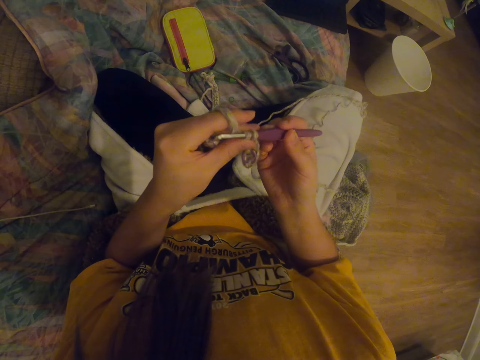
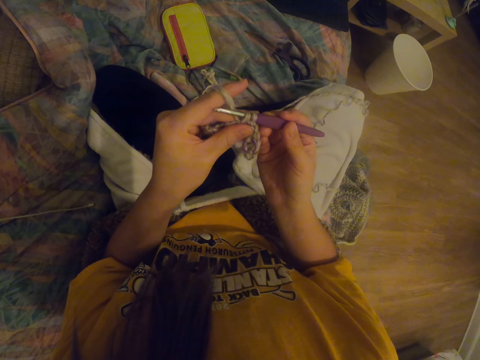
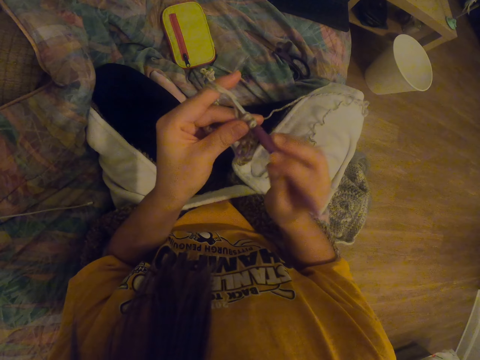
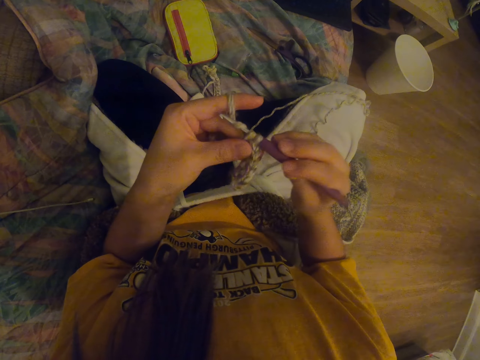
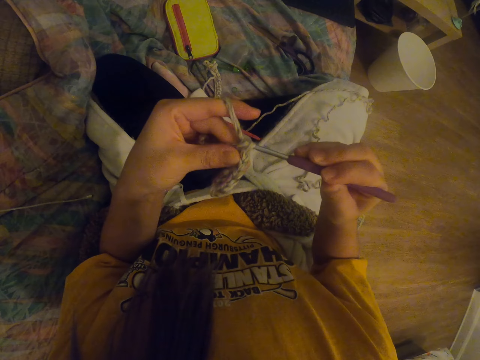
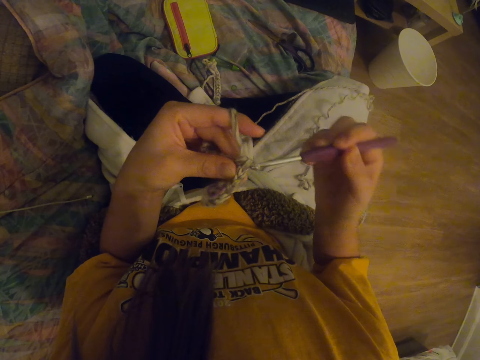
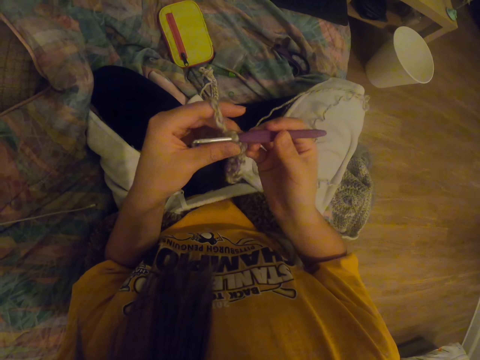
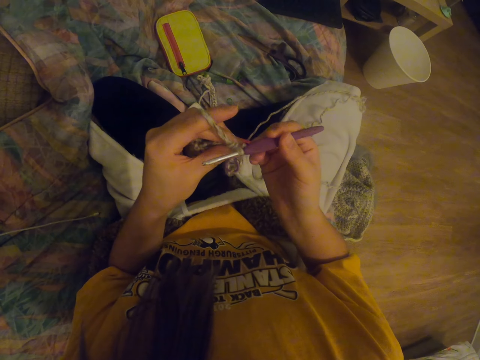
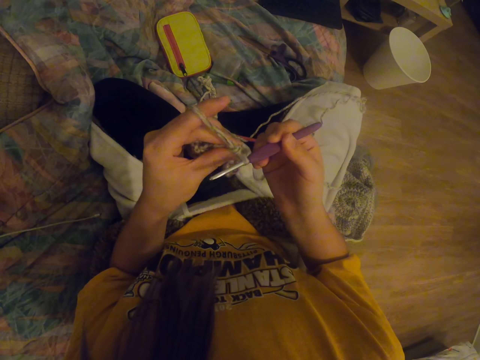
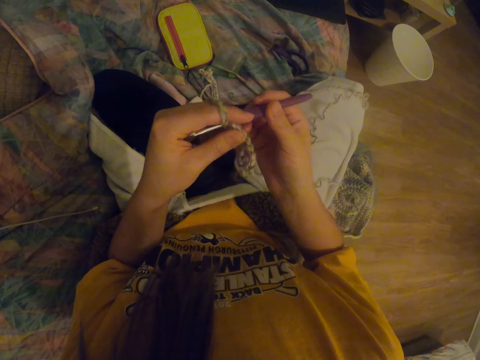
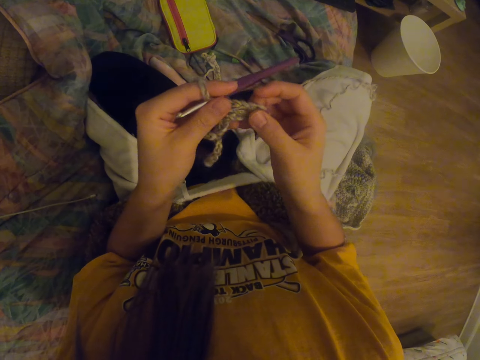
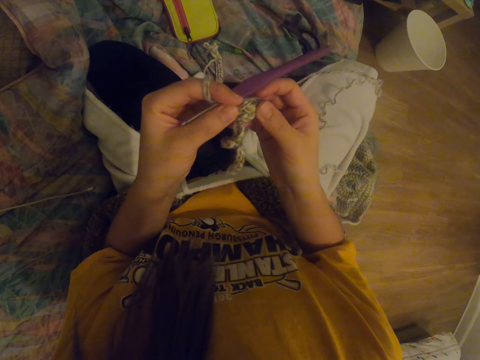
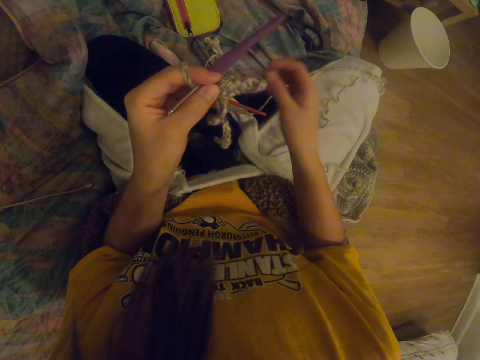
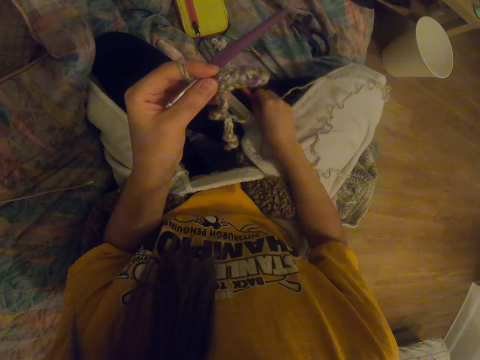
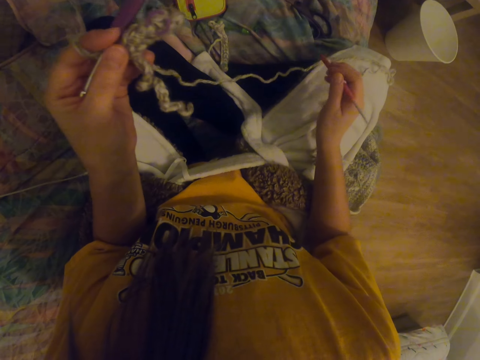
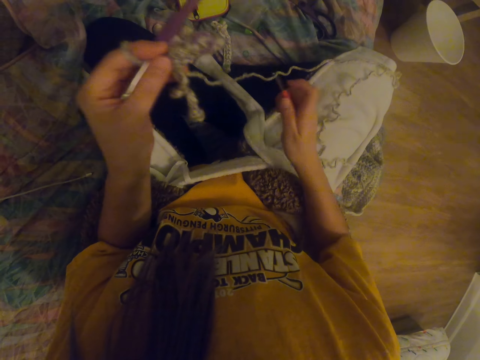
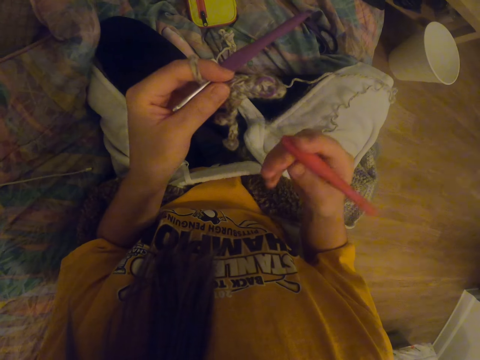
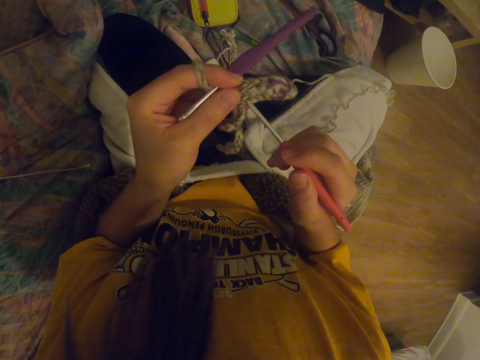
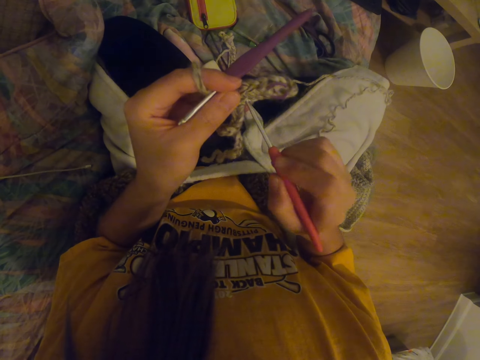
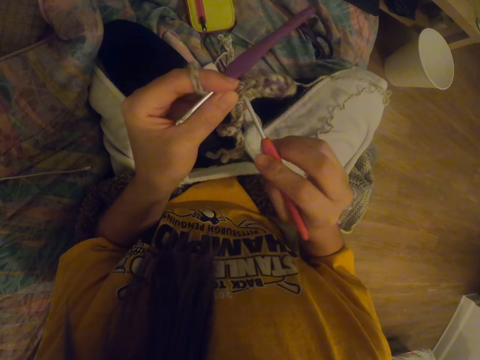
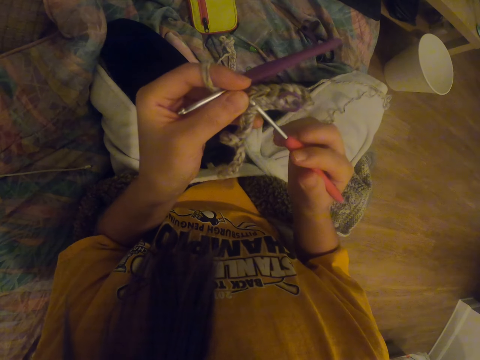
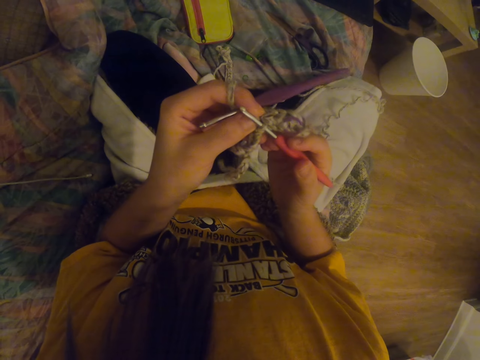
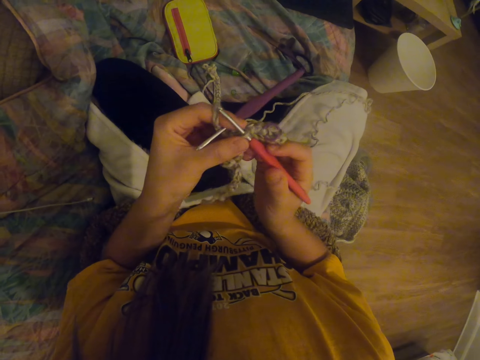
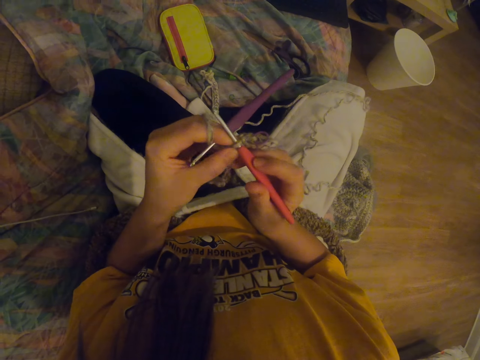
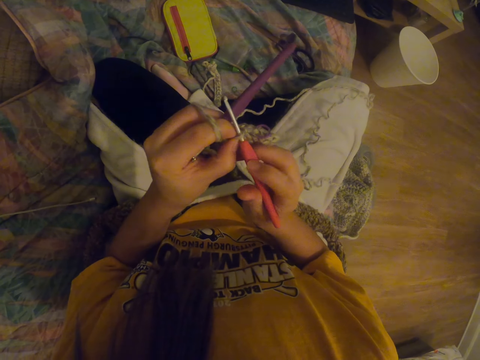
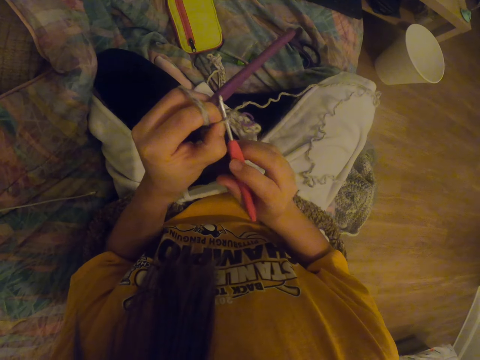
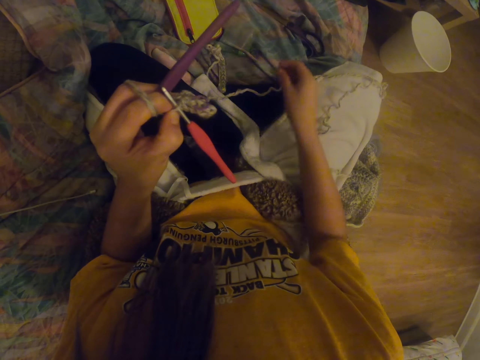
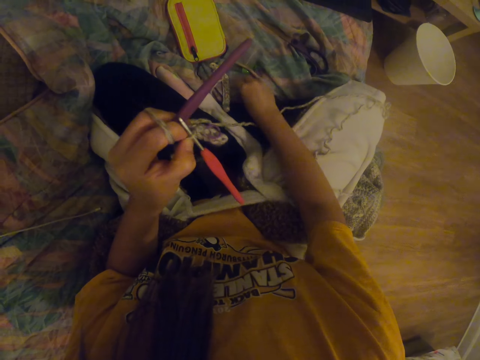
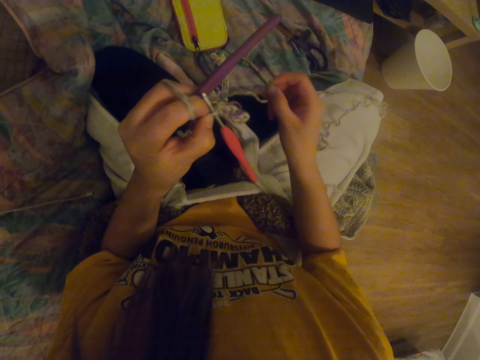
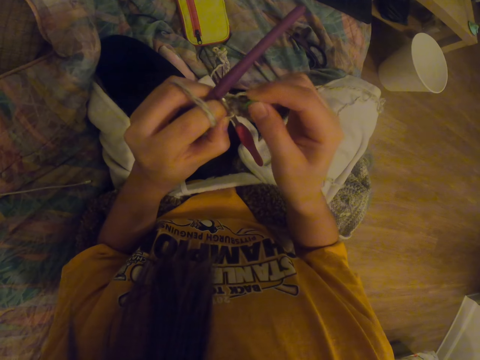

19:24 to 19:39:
The camera wearer holds a crochet hook with a hand. They stretch the garment. They pick the crochet hook. They insert the crochet hook to the garment. They pick the decoration or hook.
